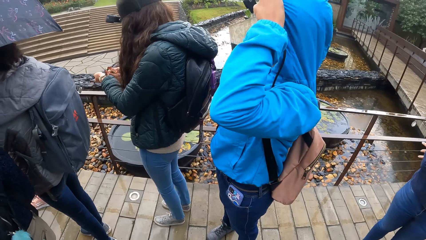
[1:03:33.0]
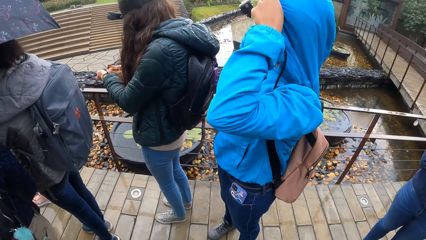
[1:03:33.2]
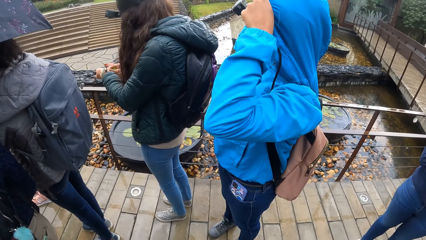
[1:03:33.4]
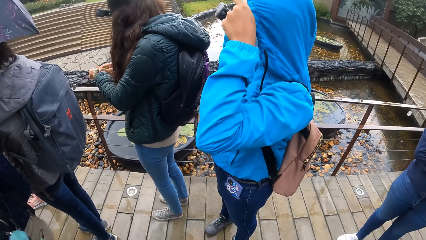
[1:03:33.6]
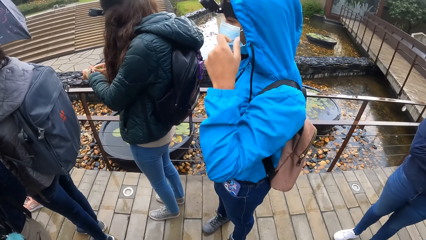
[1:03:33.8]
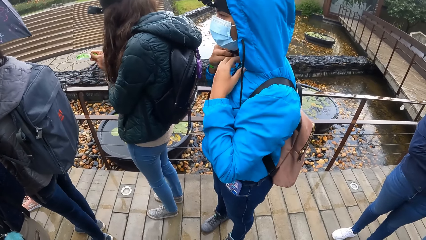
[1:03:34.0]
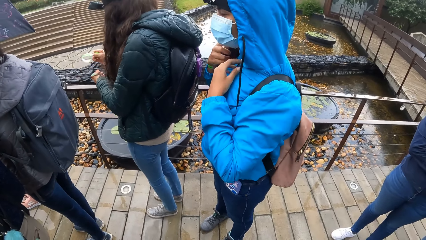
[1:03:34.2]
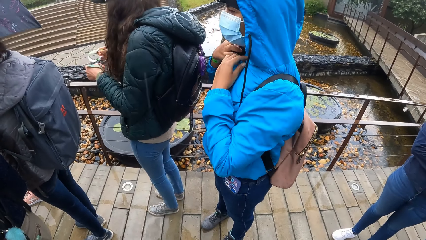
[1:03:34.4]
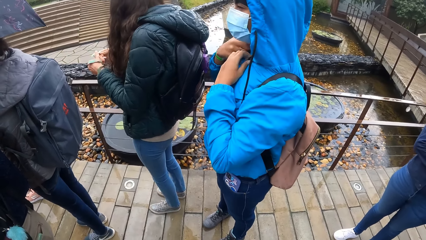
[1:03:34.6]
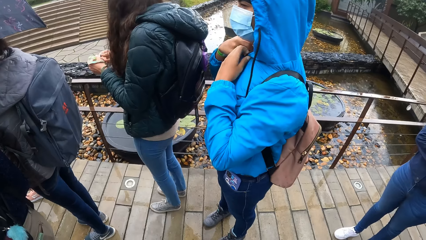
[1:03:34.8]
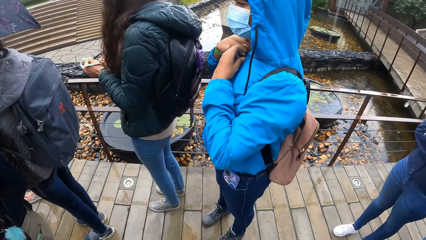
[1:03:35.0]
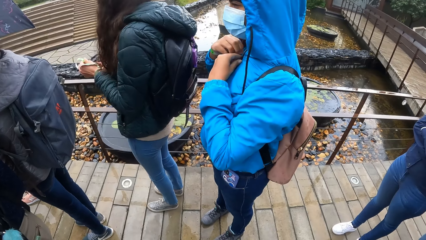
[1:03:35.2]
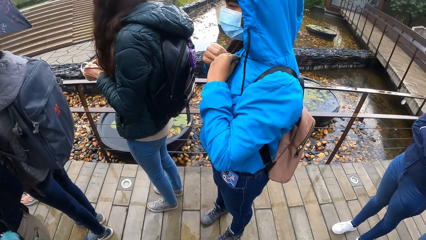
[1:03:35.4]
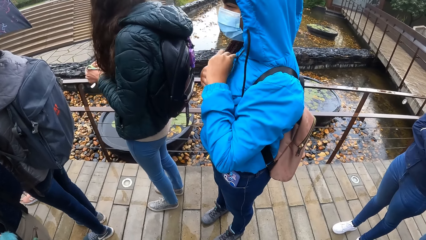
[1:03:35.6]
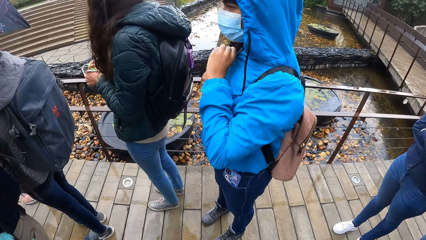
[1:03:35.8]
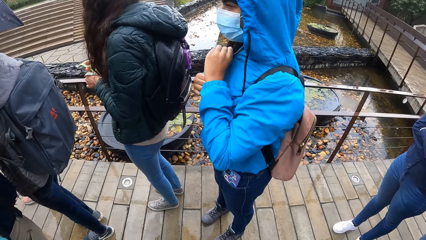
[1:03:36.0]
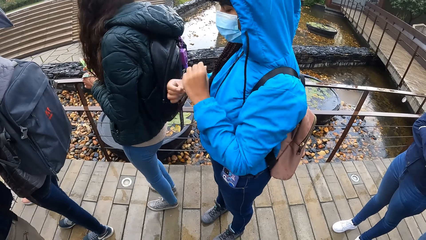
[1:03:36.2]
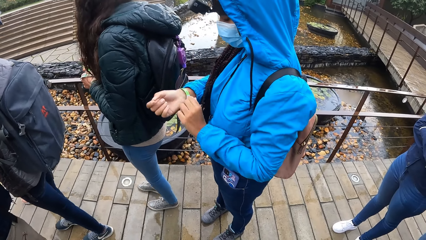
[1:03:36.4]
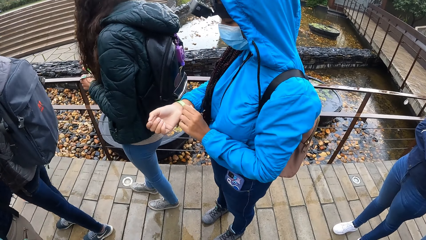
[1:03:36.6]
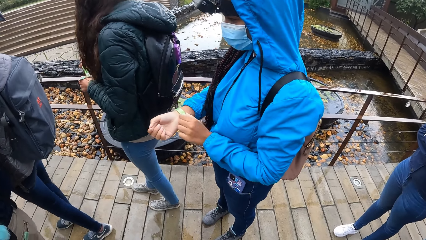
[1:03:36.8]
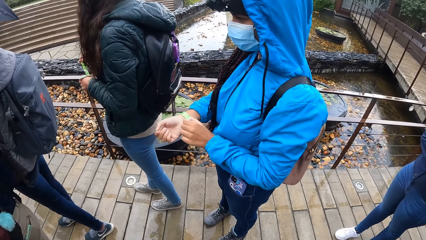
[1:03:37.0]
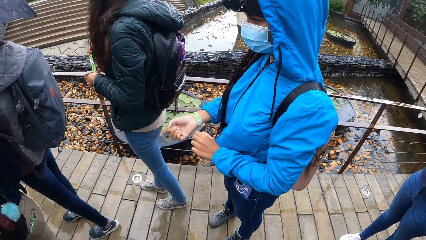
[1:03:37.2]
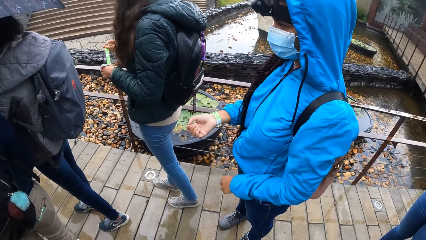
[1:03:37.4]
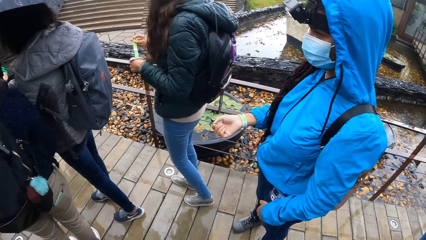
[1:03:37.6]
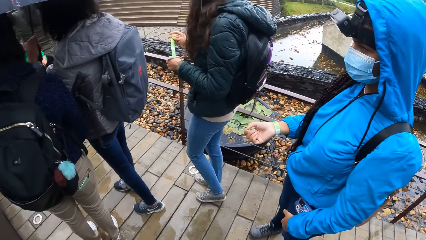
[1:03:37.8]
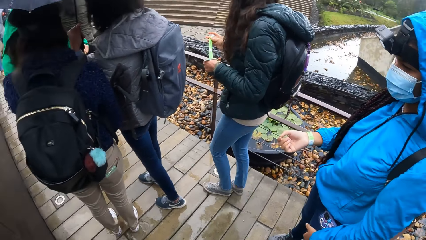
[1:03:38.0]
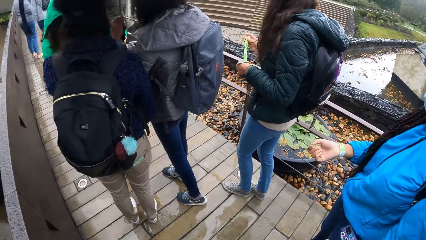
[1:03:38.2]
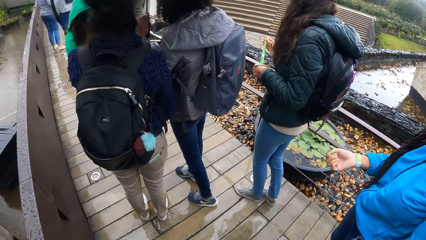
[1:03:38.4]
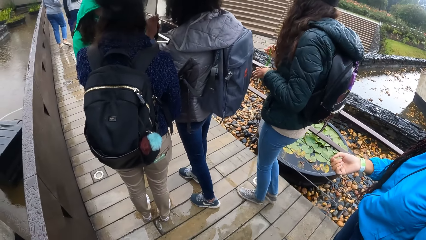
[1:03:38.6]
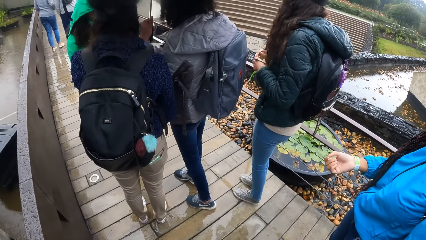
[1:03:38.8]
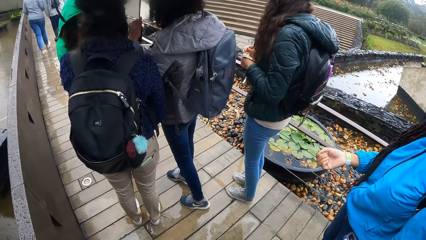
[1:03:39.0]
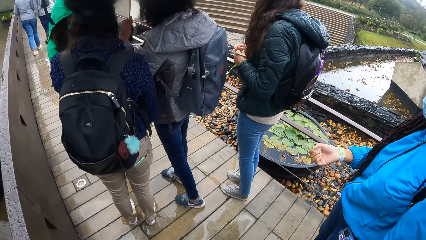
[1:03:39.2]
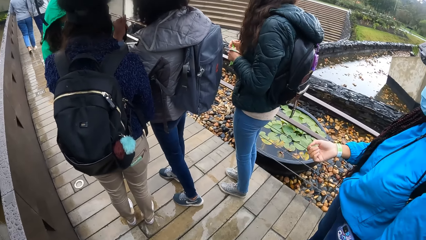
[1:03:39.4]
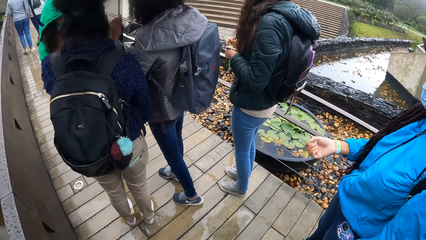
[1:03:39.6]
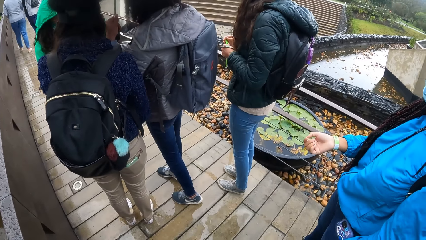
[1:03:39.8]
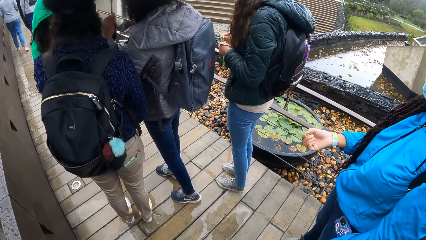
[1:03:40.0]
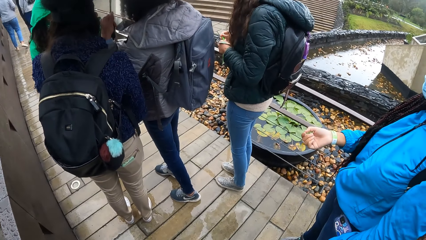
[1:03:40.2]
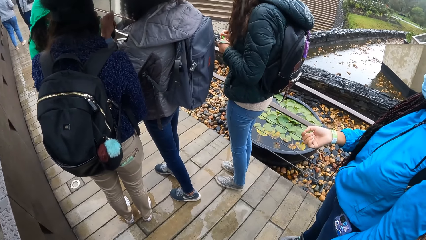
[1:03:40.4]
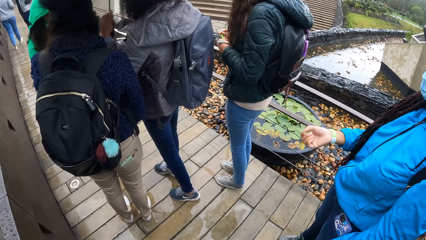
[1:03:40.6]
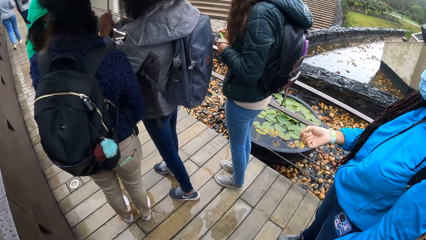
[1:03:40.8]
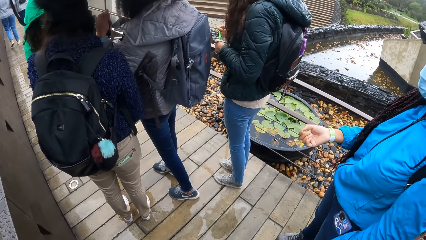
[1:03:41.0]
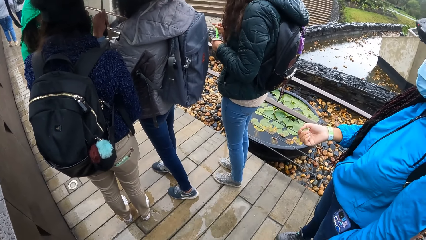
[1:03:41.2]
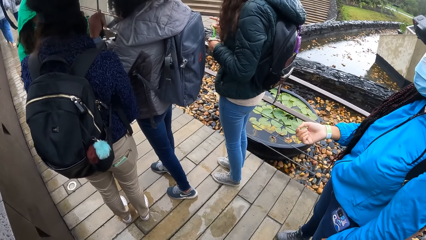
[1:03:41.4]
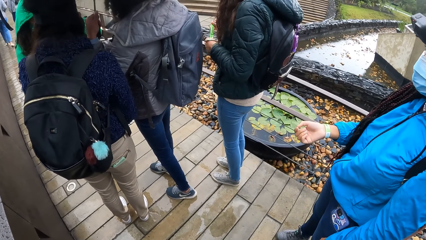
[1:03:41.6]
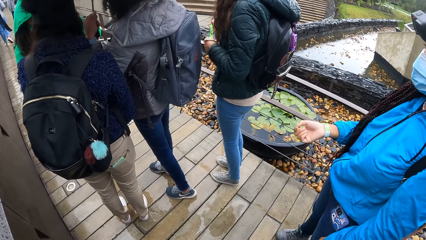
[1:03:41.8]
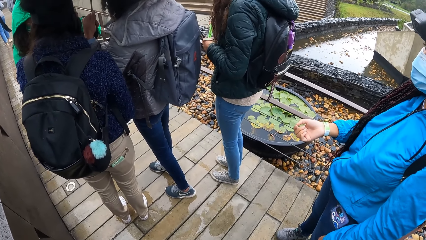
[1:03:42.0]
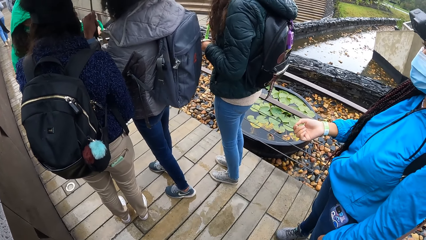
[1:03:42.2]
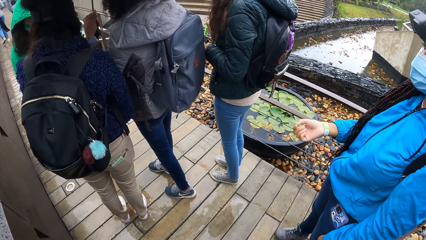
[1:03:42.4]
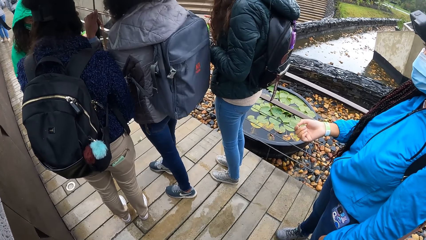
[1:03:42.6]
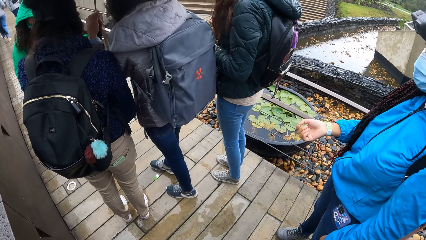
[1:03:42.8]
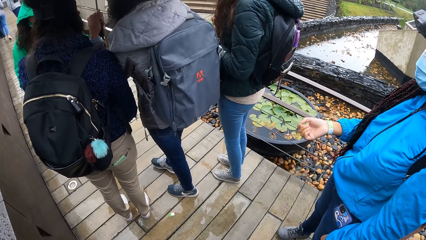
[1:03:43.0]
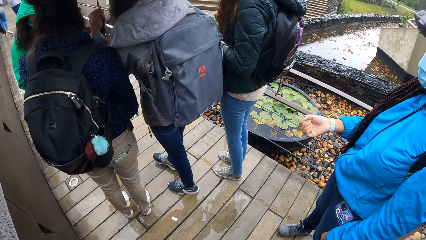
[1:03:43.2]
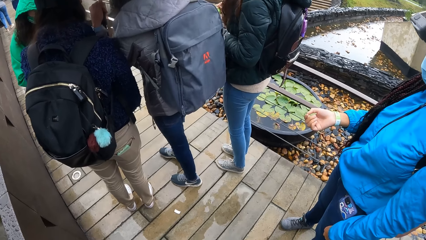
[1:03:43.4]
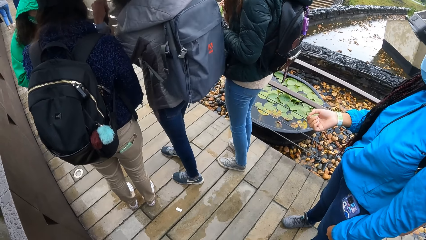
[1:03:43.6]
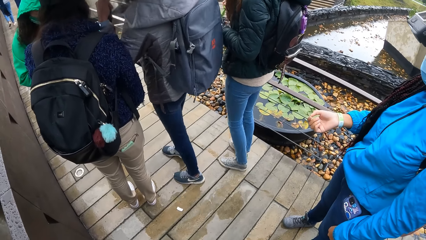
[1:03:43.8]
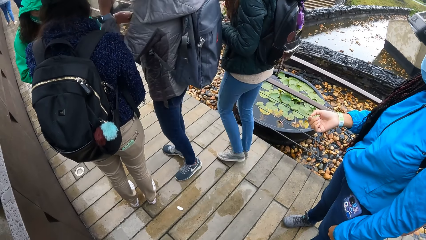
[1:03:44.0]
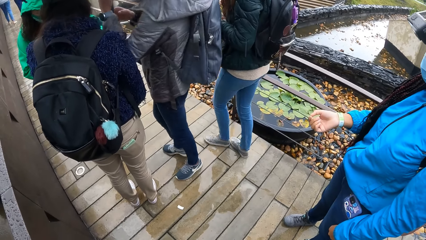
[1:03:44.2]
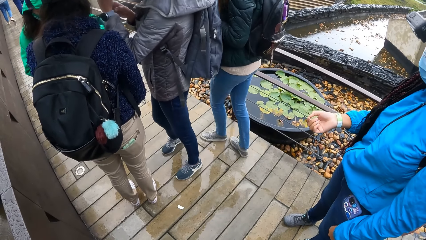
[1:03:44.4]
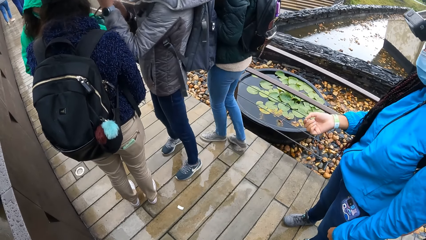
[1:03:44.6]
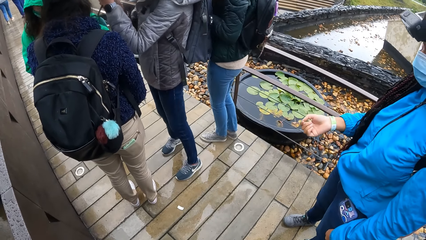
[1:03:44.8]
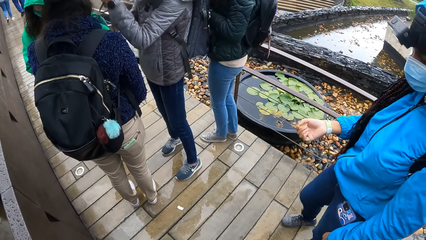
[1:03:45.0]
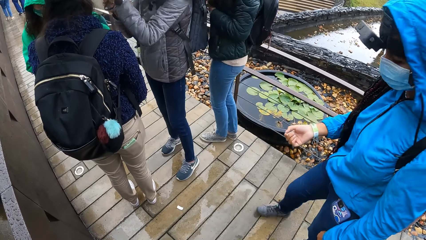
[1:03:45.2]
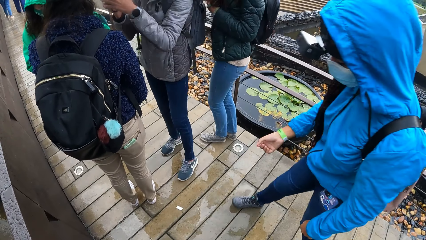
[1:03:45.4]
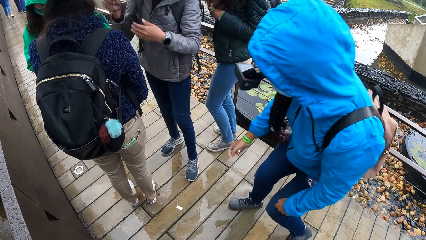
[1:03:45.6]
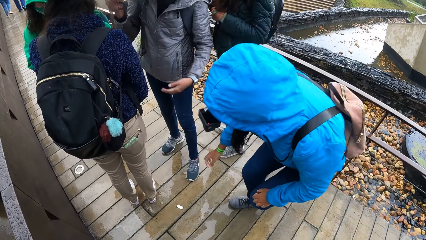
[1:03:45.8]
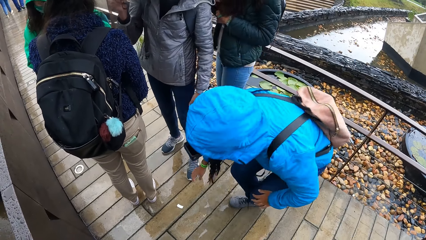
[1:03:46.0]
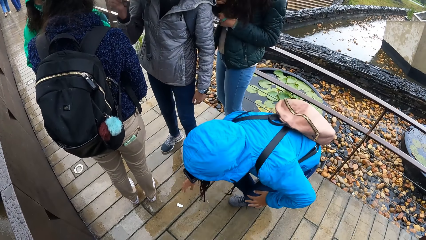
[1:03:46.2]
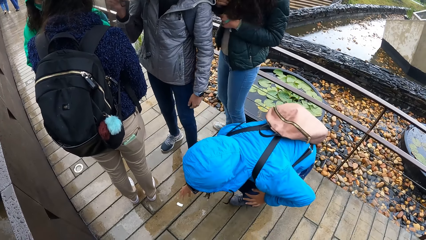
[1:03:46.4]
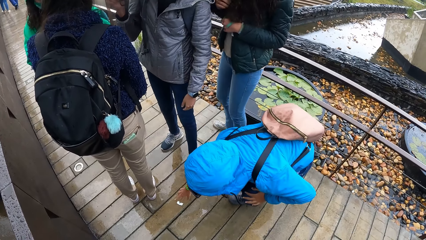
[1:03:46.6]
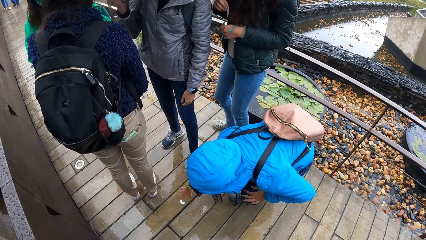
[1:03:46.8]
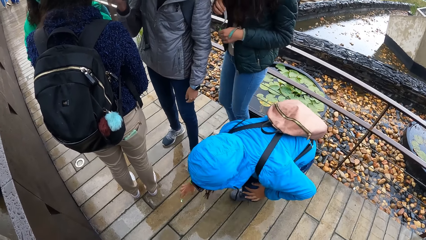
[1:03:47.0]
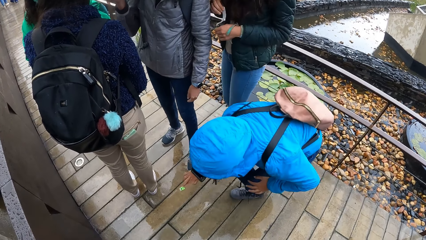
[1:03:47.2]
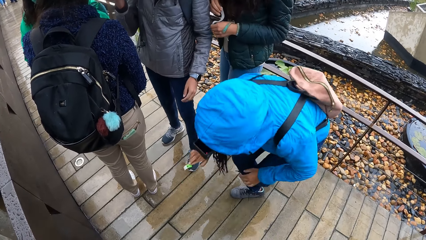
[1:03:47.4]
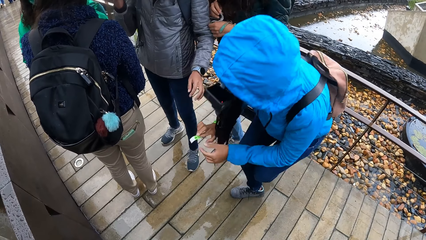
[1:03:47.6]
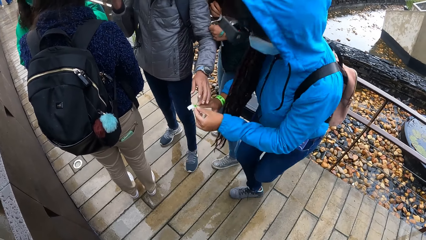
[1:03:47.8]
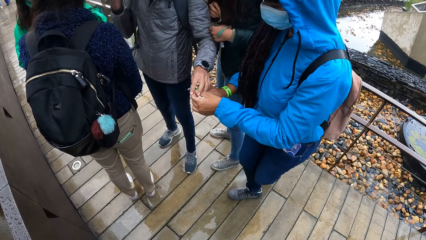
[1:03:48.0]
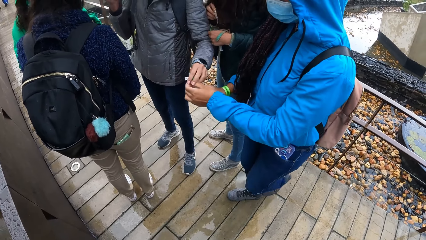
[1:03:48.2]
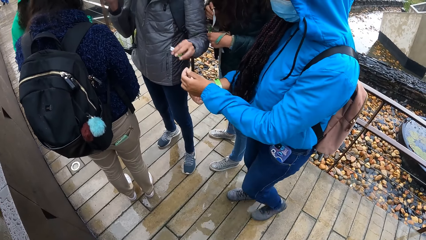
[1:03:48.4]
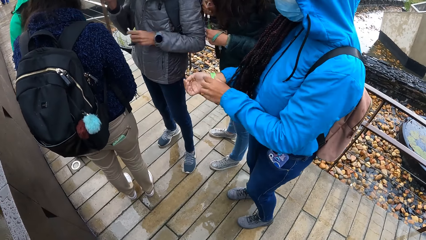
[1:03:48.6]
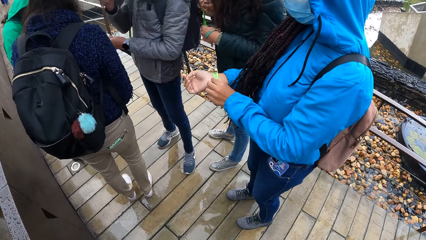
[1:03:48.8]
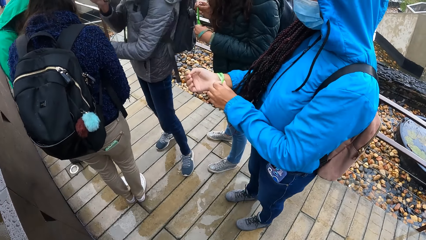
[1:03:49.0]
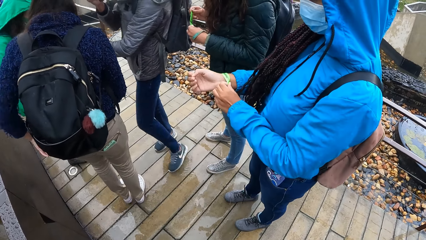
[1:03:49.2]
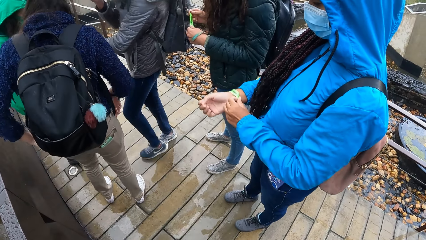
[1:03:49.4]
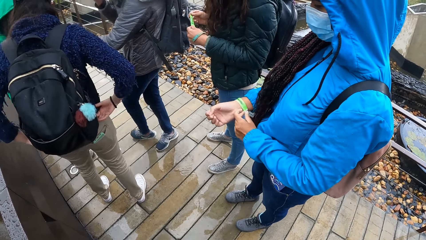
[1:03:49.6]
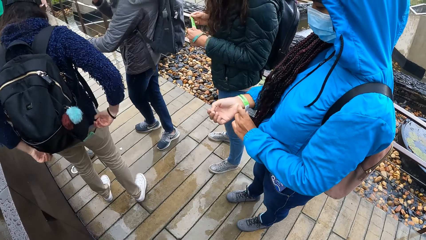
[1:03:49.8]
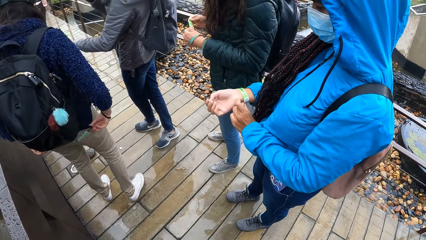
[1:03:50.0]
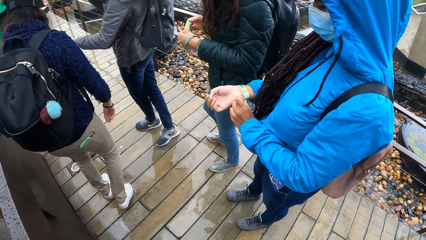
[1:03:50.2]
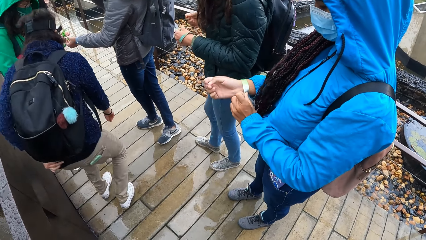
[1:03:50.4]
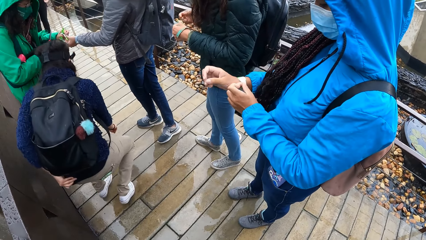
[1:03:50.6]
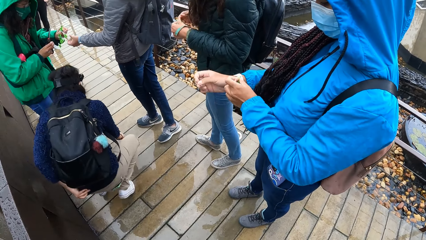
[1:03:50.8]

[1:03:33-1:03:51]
A woman holds the tag with both hands. Another woman zips up her hoodie with her left hand and adjusts the tag on her right hand with her left hand. A third woman holds a tag. A fourth woman takes a tag from the left hand of a fifth woman with her right hand. She drops the tag on the ground with her right hand. She passes the umbrella in her left hand to her right hand. The third woman makes a step forward. The second woman picks the tag from the ground with her right hand. She holds the piece of tag in both hands. She passes the piece of tag to a sixth woman with both hands. She moves the tag on her hand.
